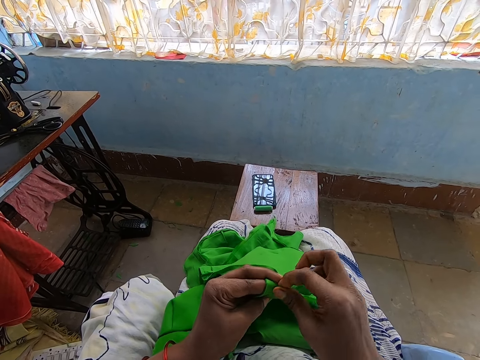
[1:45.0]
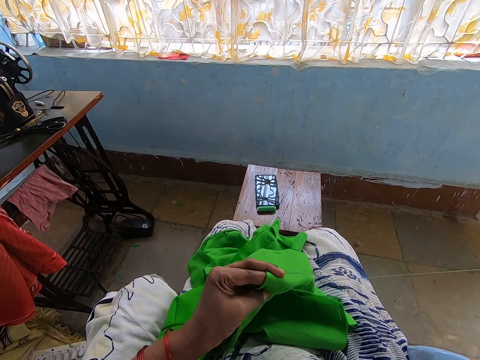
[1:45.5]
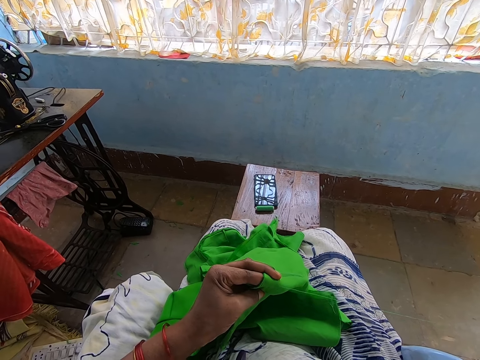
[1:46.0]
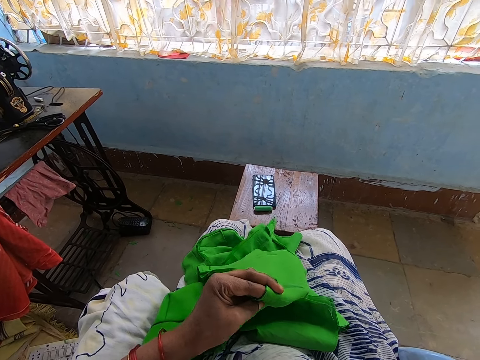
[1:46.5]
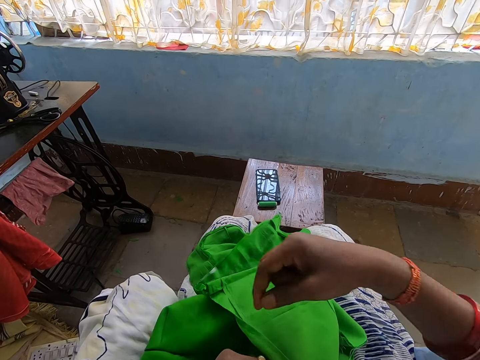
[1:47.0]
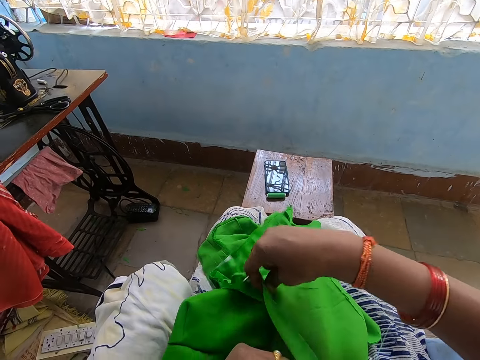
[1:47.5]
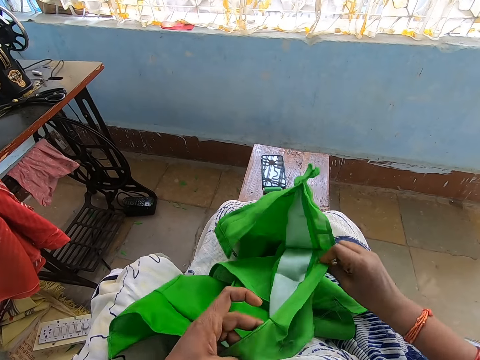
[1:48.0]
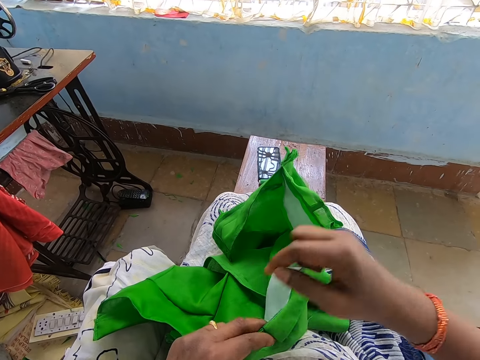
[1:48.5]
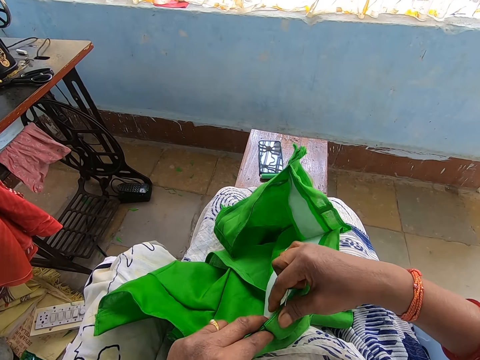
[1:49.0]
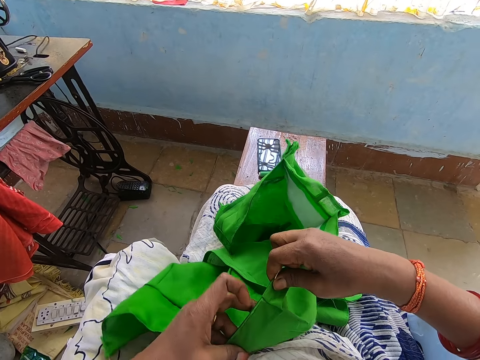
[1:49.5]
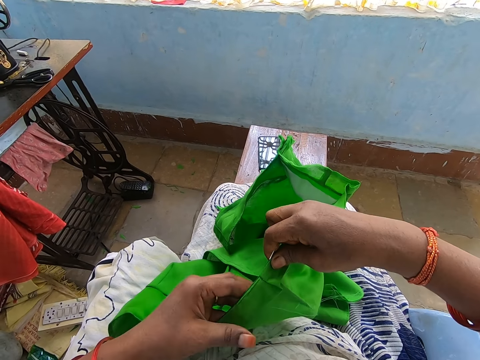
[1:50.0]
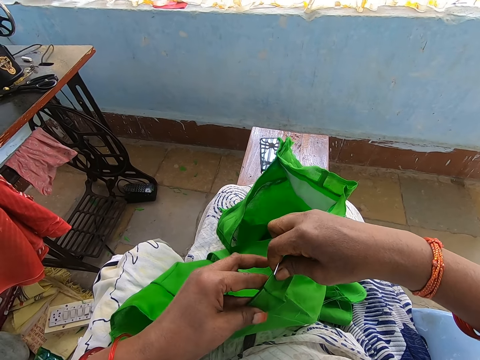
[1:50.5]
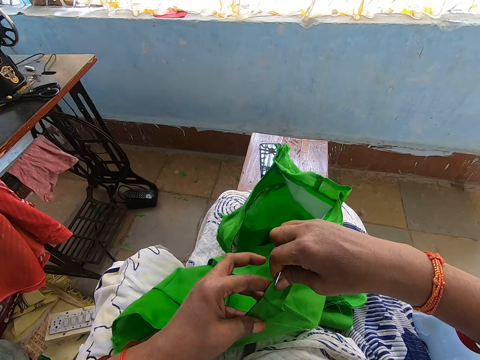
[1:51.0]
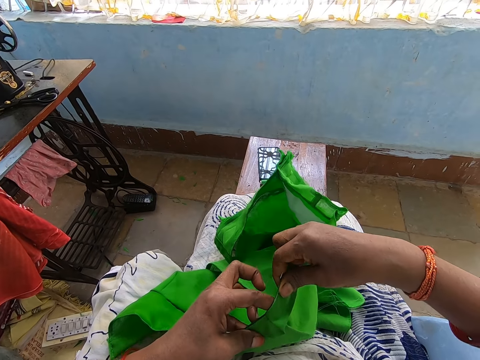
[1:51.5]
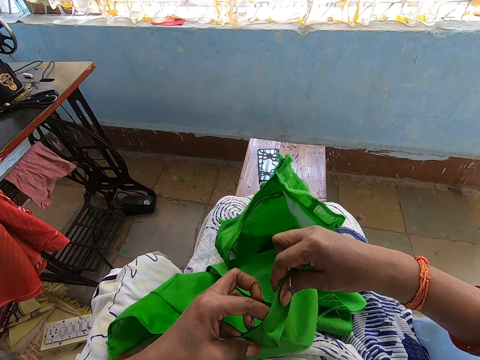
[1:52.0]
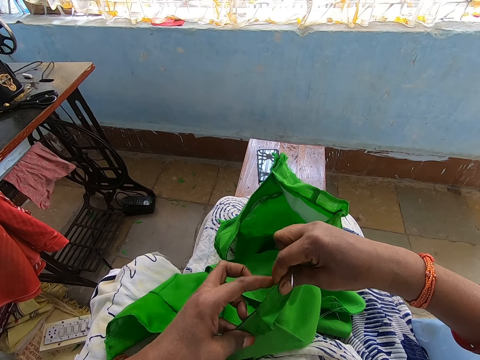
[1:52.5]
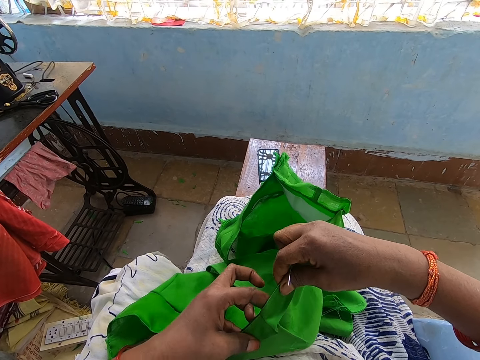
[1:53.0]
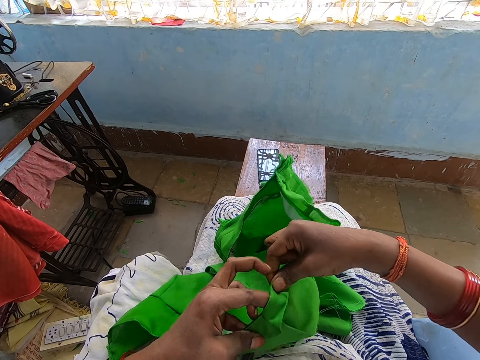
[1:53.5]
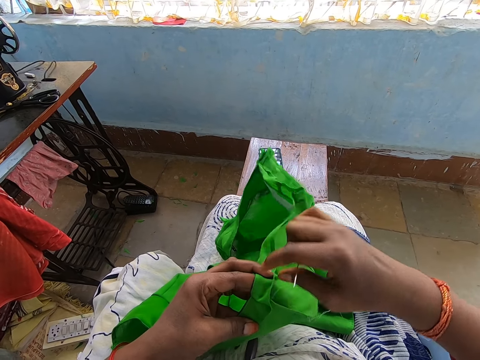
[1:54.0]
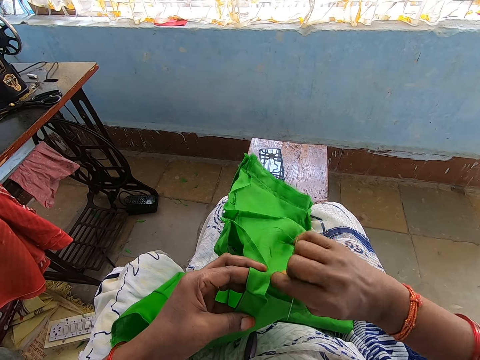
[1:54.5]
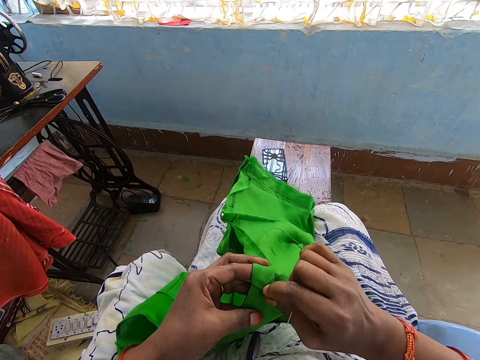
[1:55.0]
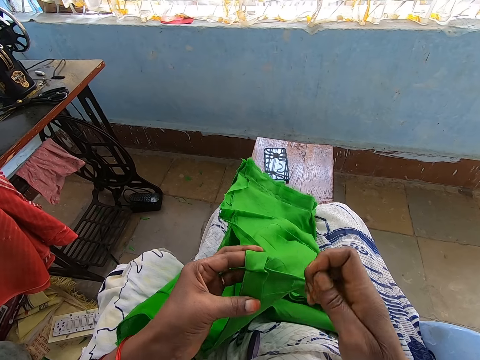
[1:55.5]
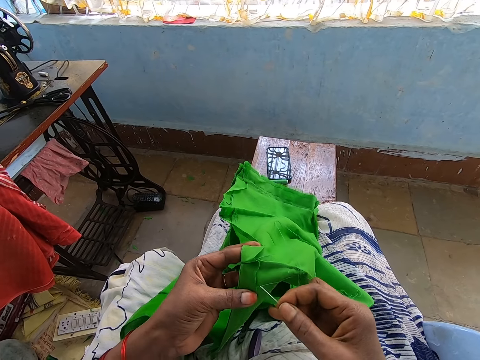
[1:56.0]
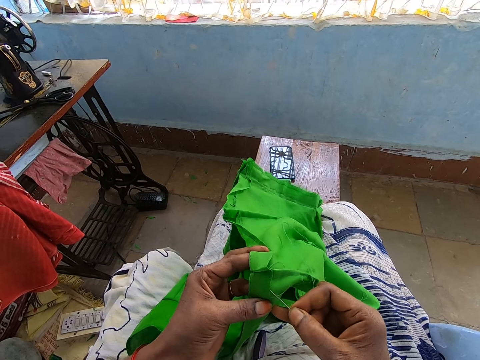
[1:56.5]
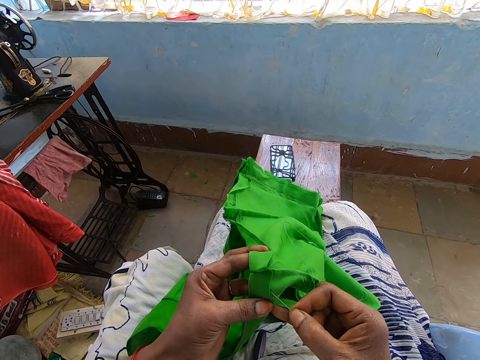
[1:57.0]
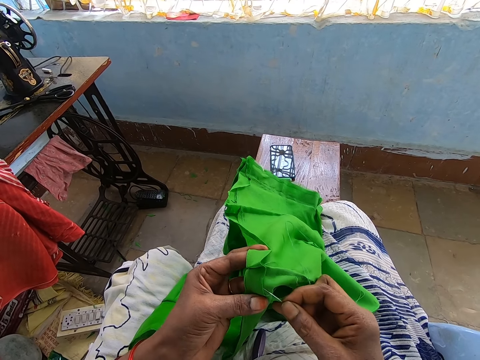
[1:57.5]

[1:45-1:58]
The camera wearer turns the cloth with her right hand. She folds the cloth with her hands. She adjusts the cloth with her right hand. She sews the cloth with the needle in her right hand.

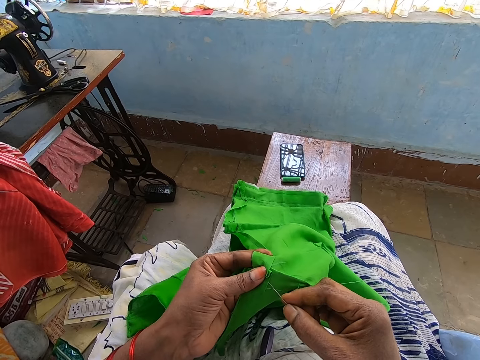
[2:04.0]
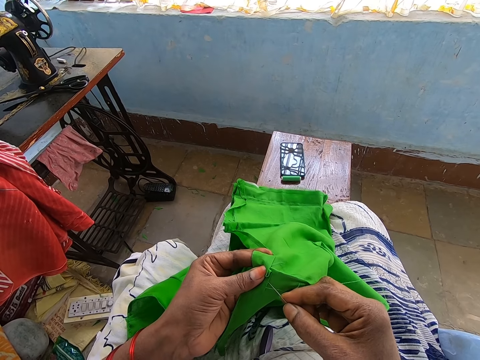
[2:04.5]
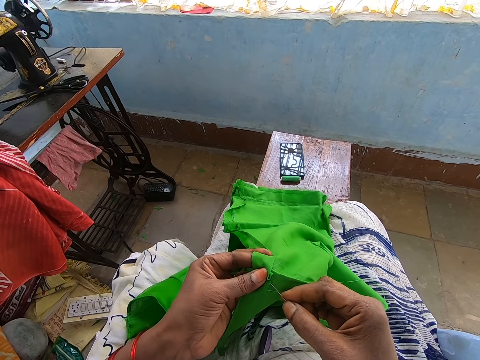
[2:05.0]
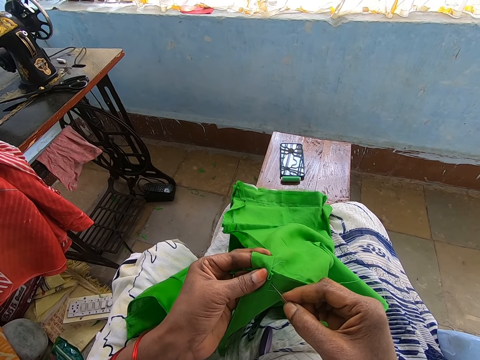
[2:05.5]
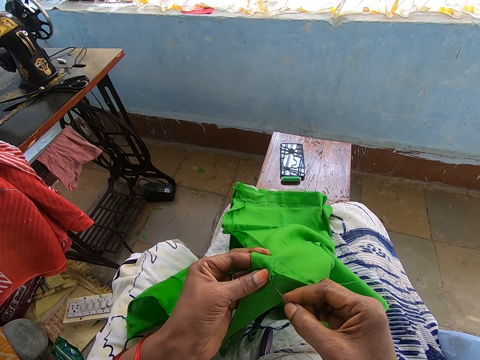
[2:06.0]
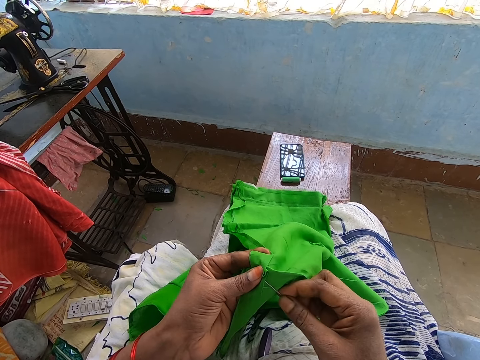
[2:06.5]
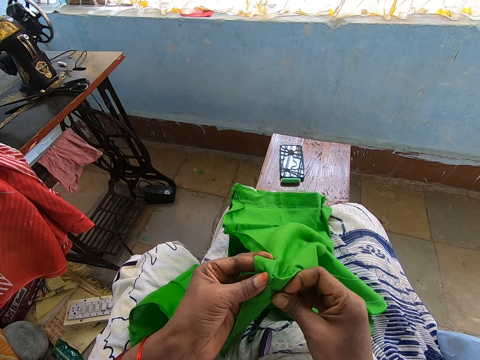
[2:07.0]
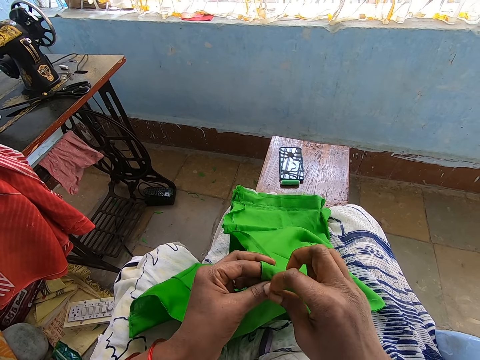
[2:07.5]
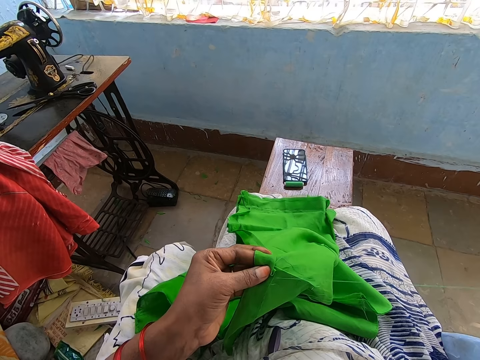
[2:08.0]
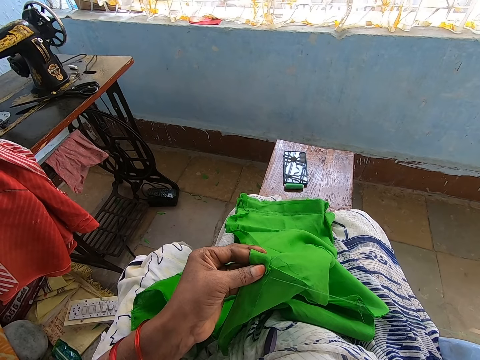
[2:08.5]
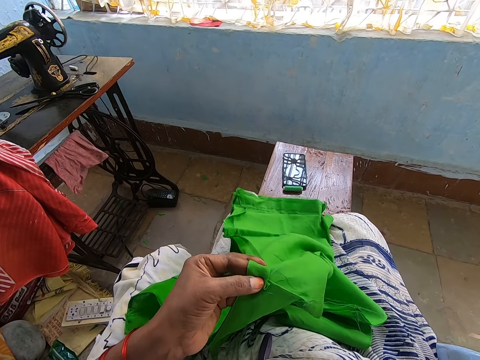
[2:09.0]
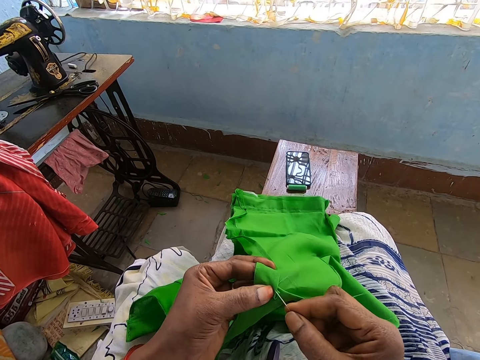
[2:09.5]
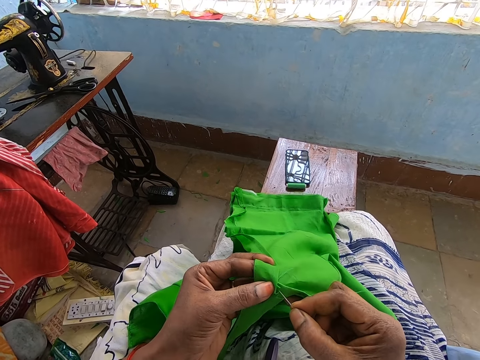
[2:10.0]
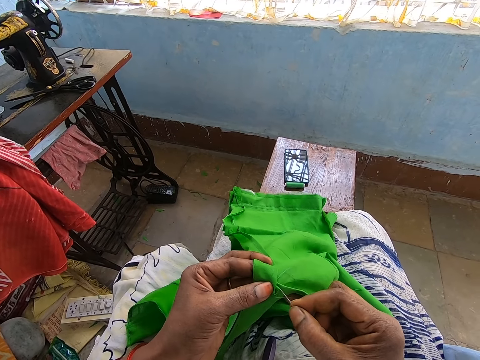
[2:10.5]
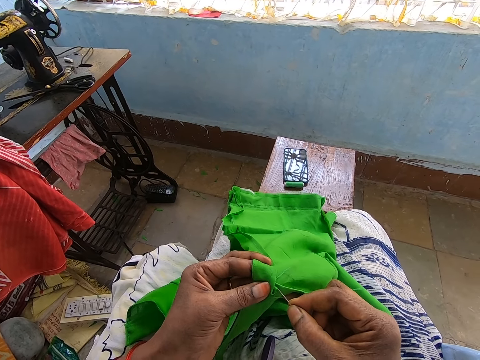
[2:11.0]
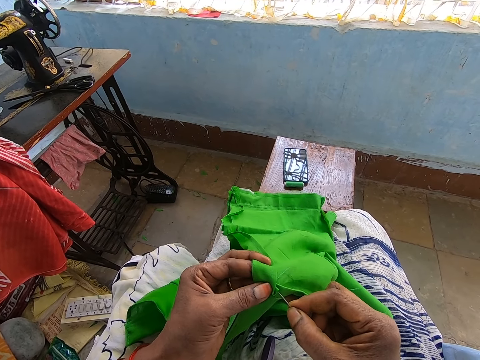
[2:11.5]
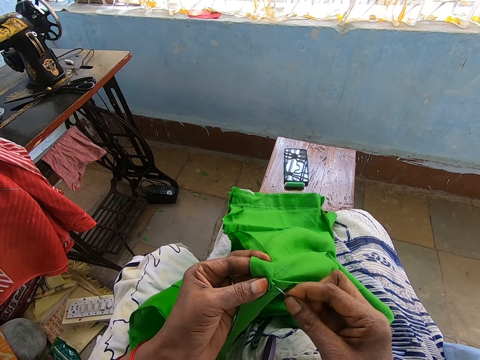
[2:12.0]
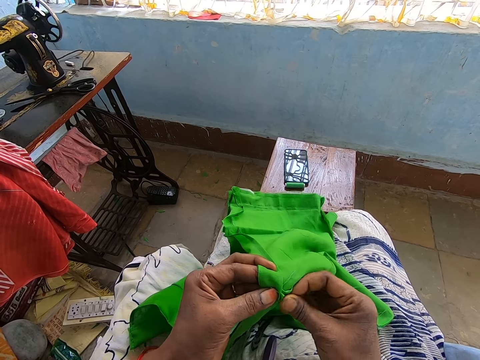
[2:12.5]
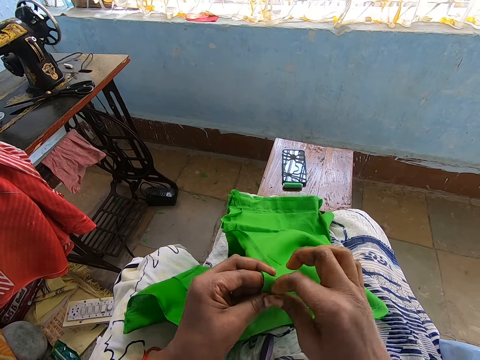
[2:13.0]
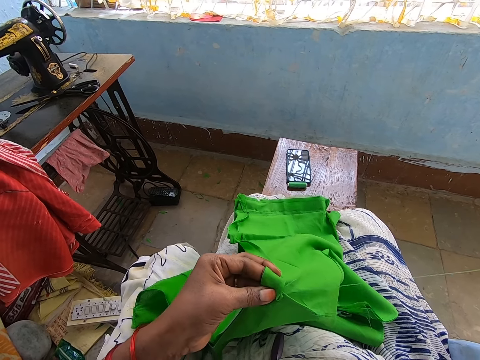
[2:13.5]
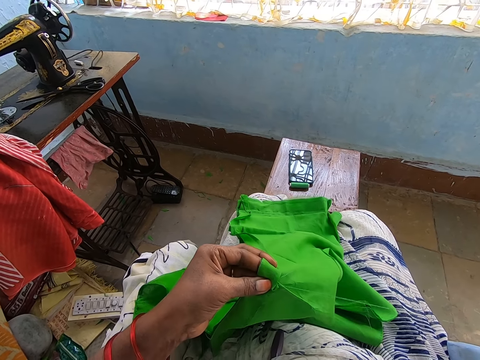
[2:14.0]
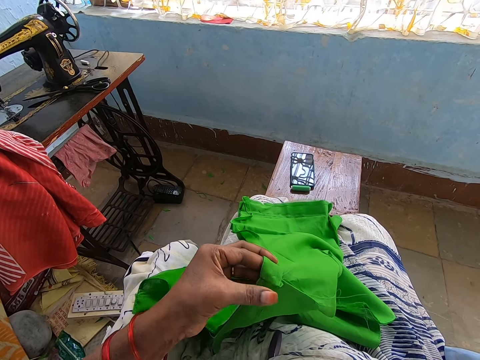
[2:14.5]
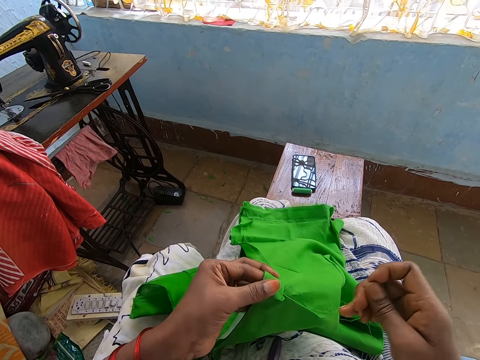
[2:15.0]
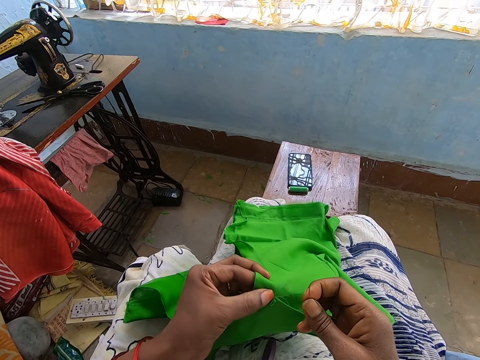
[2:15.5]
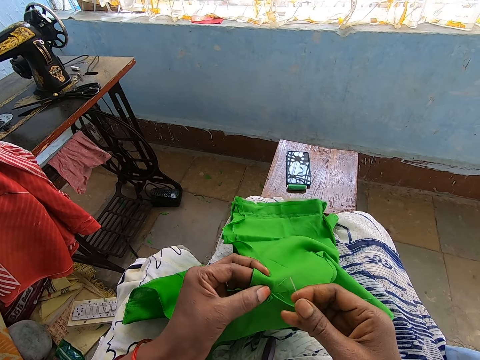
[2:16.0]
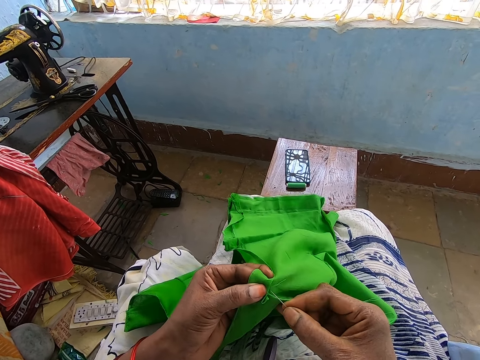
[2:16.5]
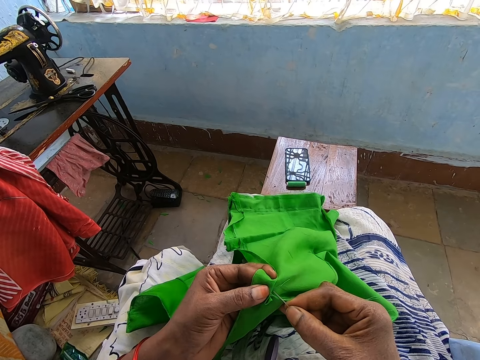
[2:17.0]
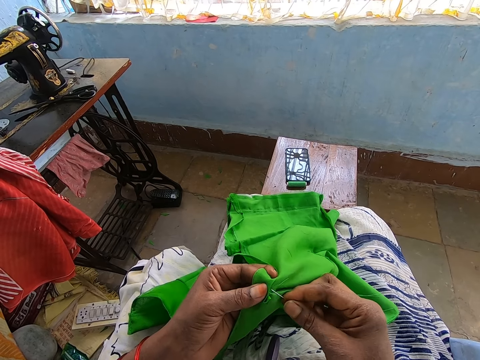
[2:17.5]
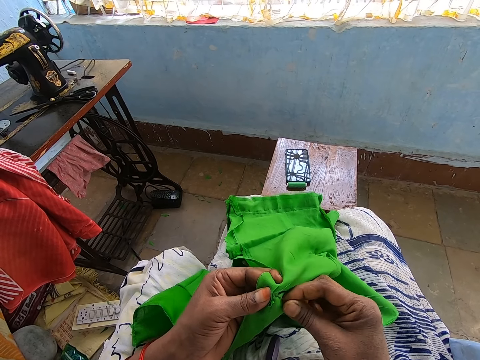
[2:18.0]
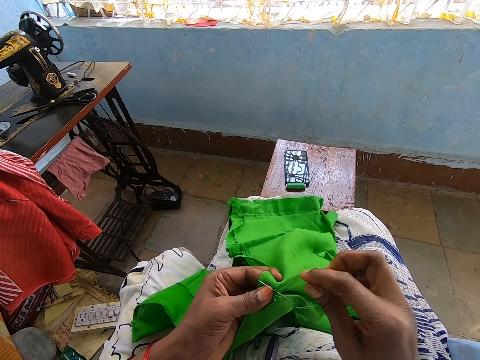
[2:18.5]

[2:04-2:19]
The camera wearer sews the cloth with the needle in her right hand.
